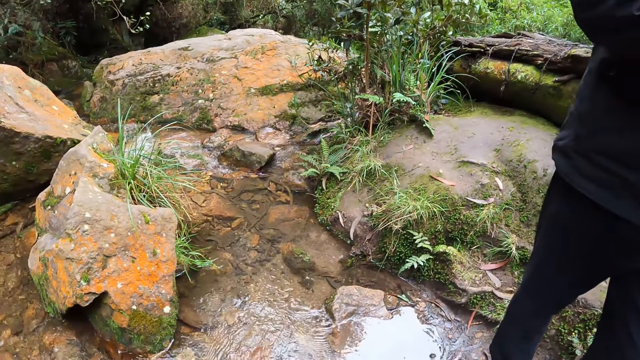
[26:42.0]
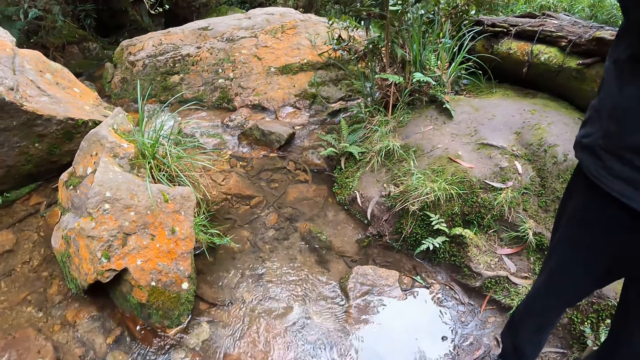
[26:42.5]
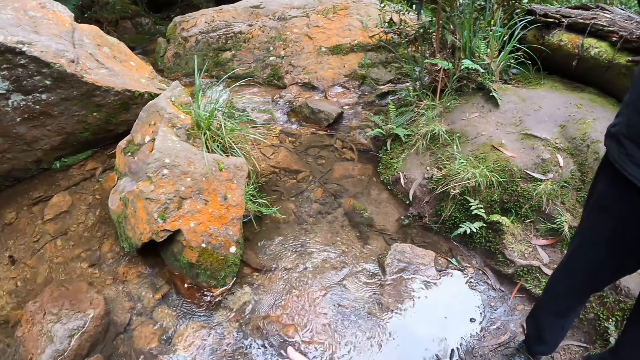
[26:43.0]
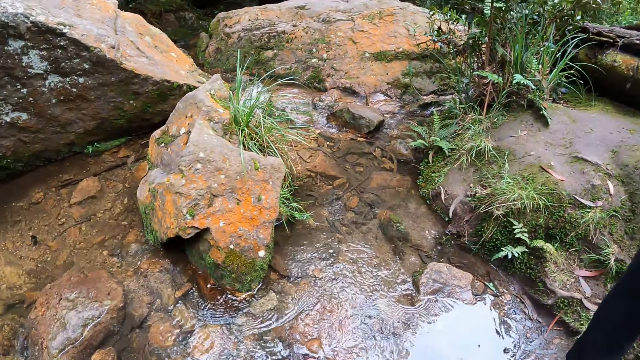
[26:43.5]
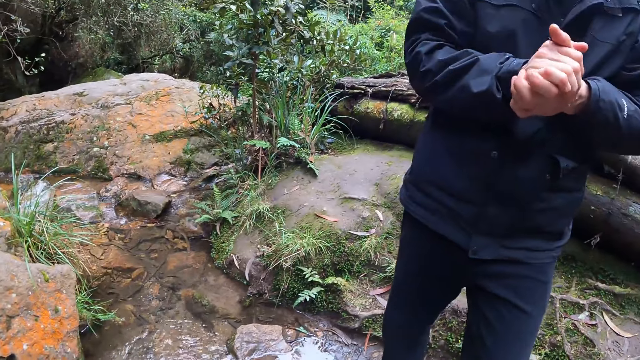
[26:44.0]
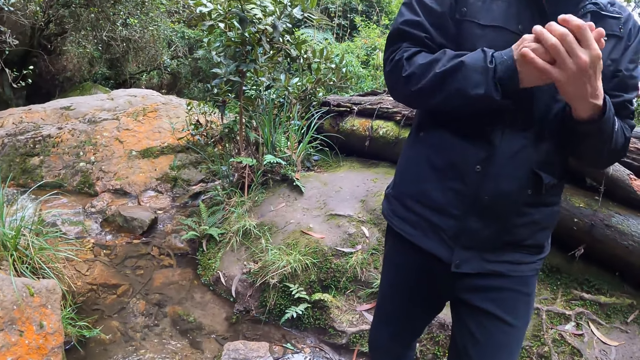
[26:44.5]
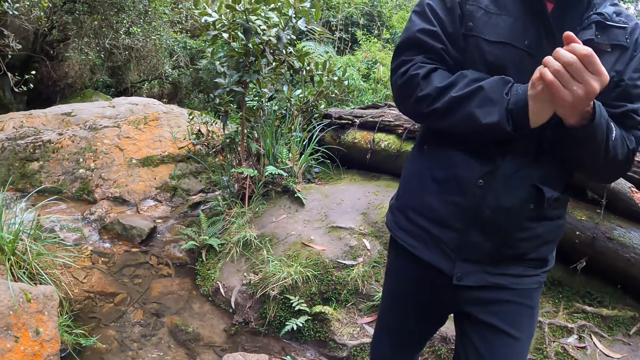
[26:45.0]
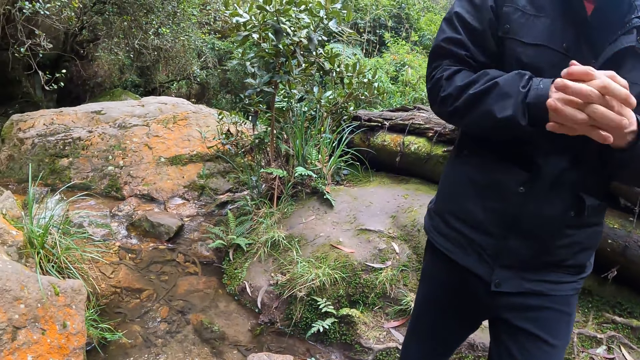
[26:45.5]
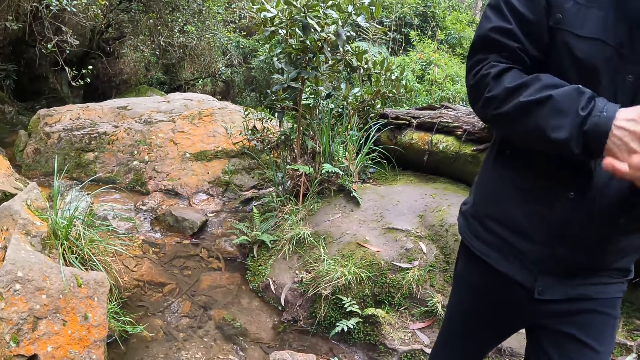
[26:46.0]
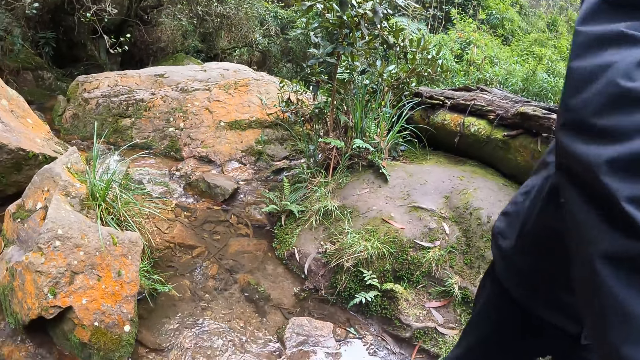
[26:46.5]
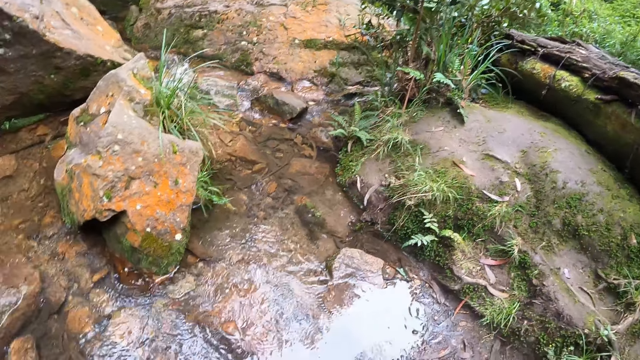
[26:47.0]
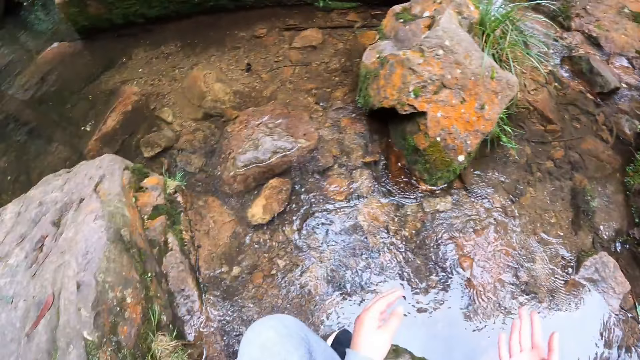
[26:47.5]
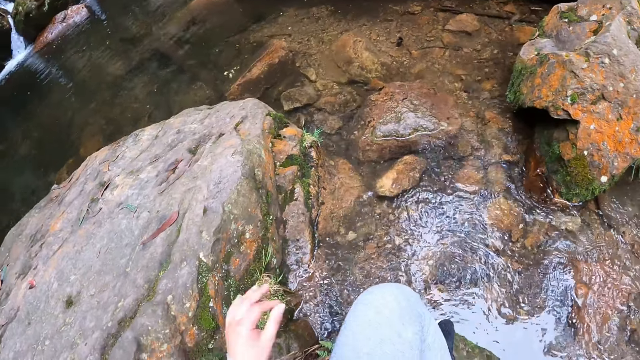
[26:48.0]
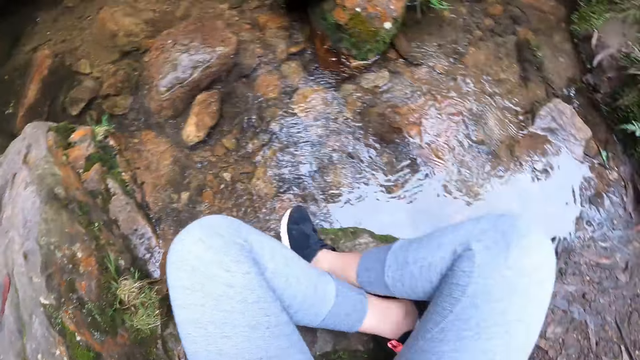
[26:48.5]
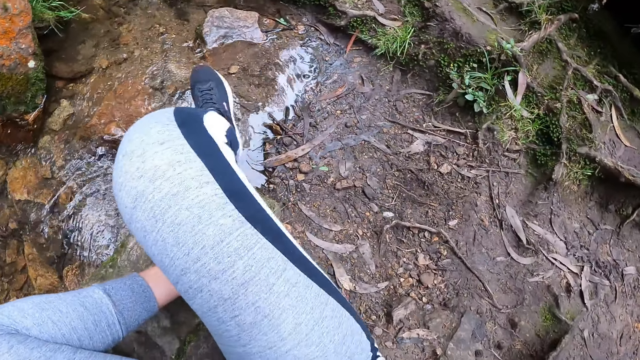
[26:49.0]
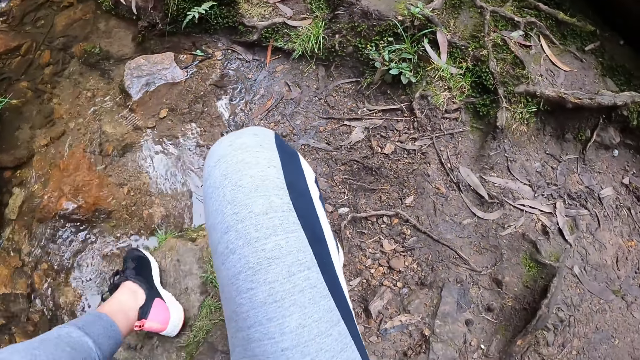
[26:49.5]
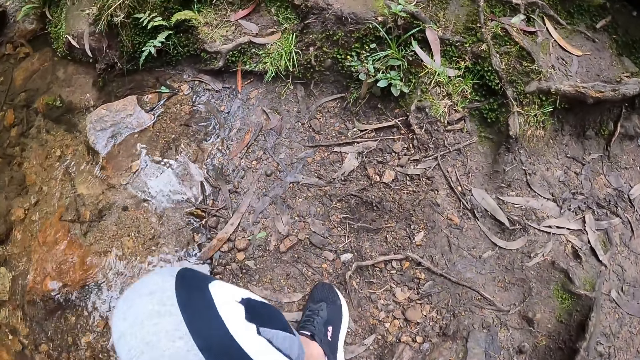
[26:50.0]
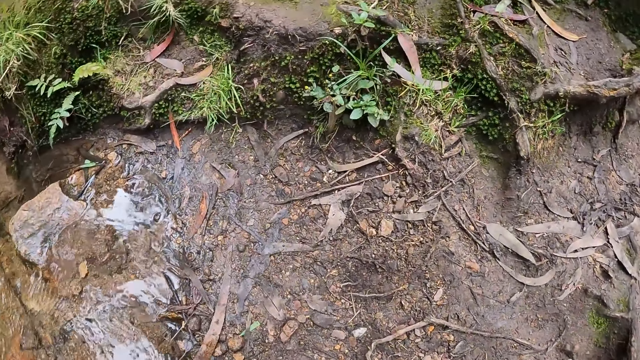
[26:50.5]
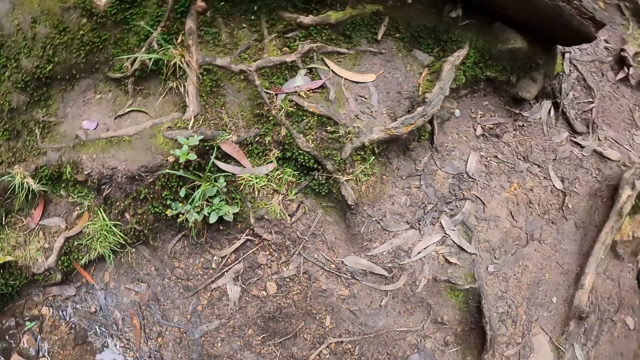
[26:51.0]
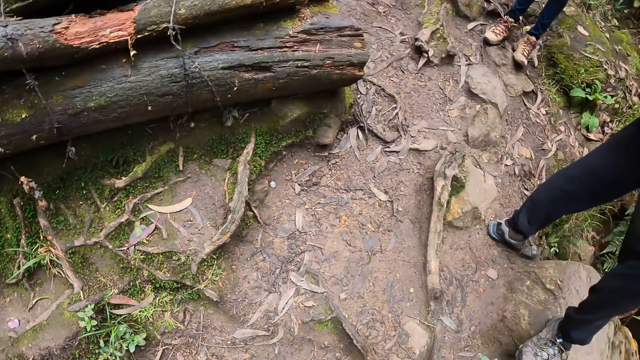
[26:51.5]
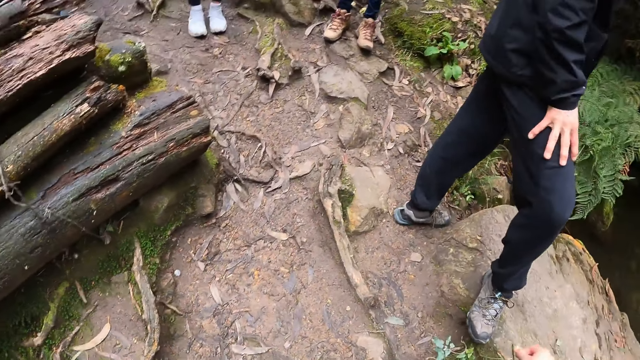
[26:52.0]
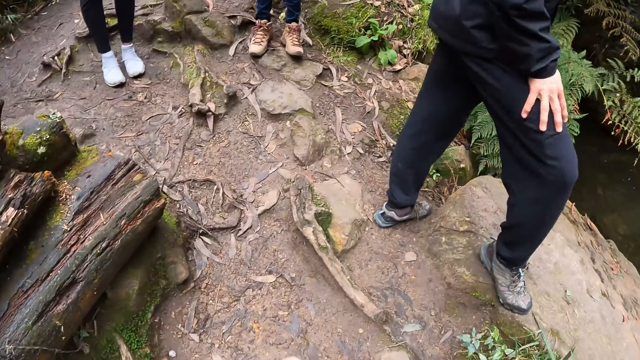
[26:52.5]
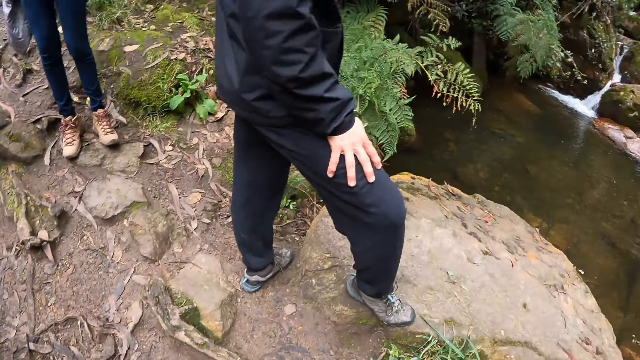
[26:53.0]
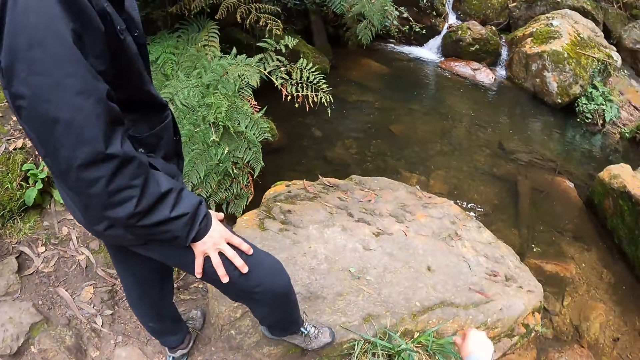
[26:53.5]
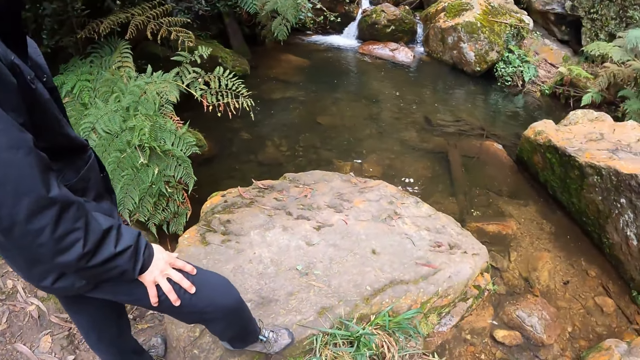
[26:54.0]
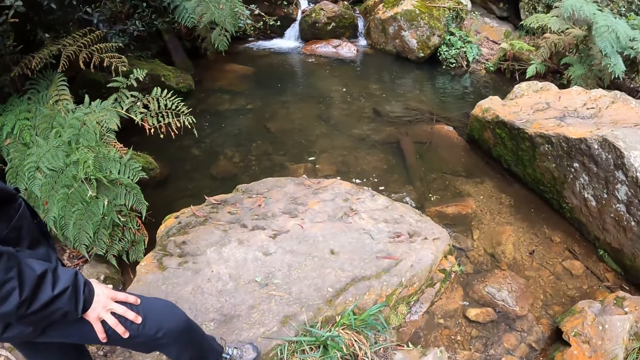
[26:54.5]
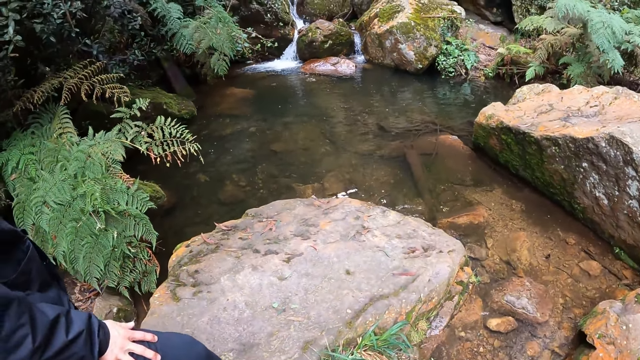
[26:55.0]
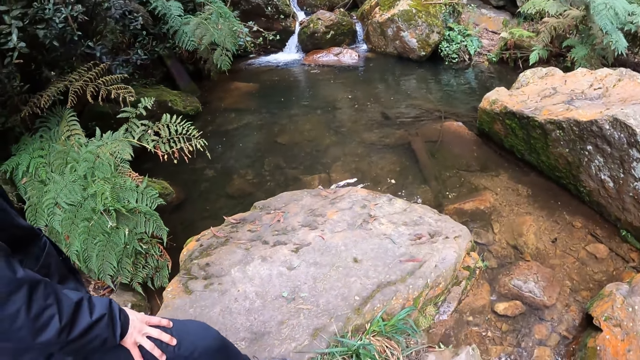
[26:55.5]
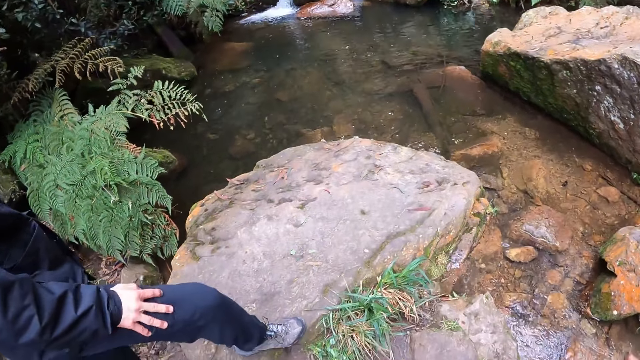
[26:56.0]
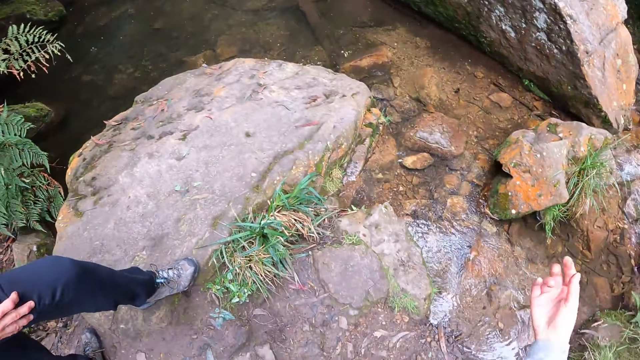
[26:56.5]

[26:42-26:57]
The man squeezes his hands against each other. The camera wearer stands from the ground. She gesticulates with her right hand. She touches something.

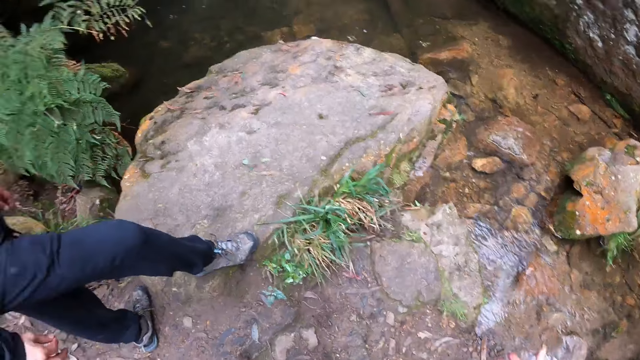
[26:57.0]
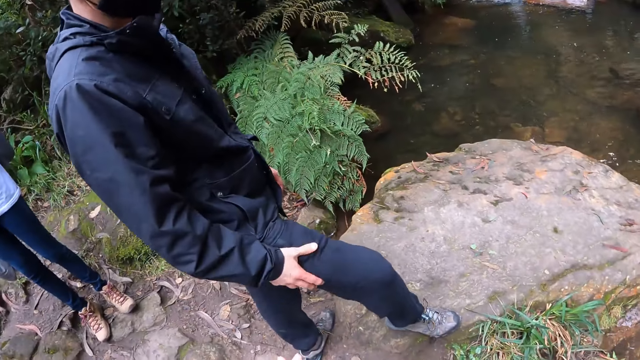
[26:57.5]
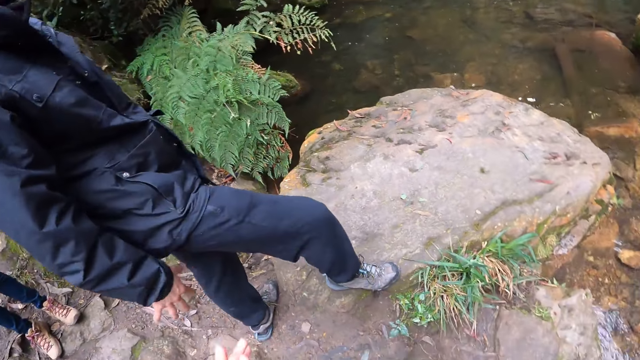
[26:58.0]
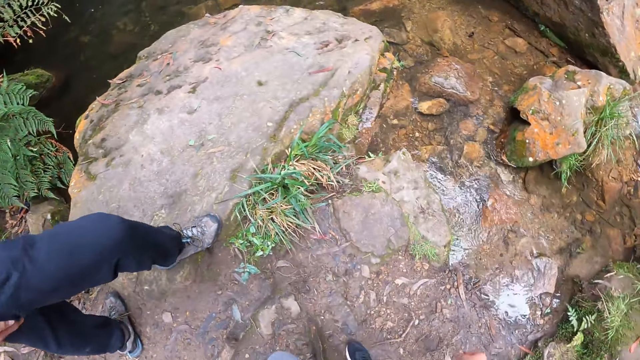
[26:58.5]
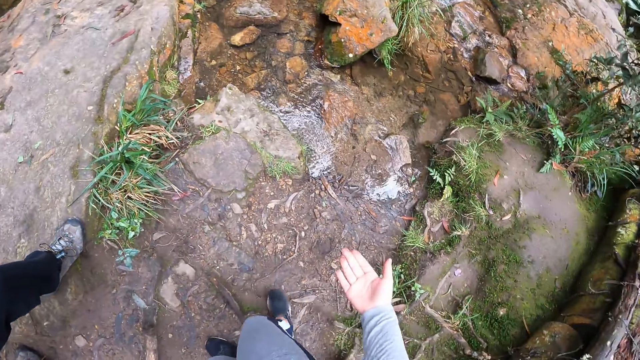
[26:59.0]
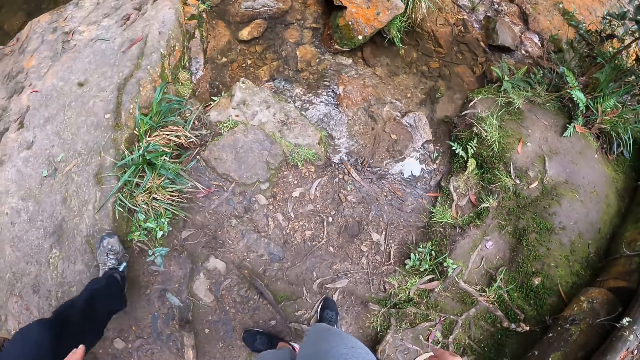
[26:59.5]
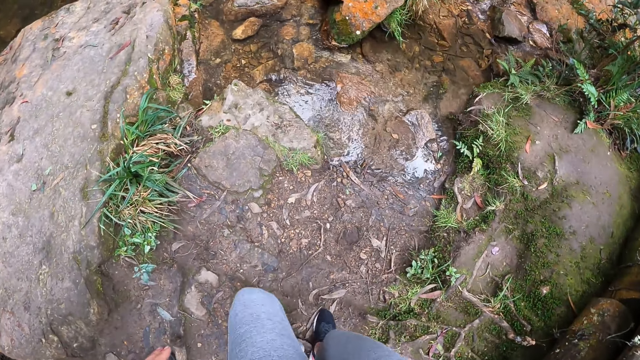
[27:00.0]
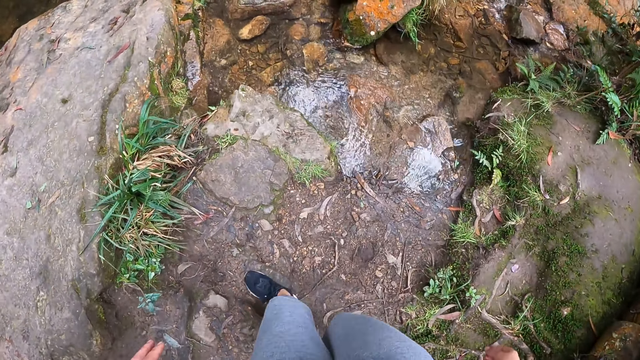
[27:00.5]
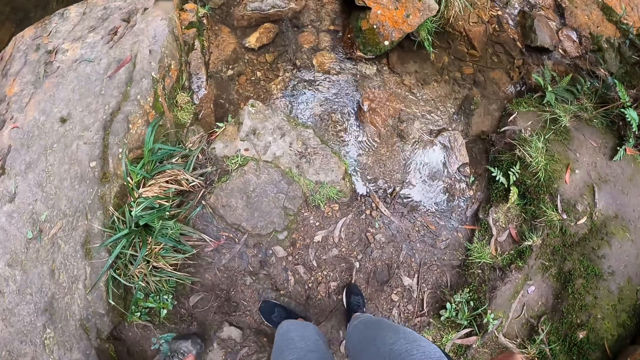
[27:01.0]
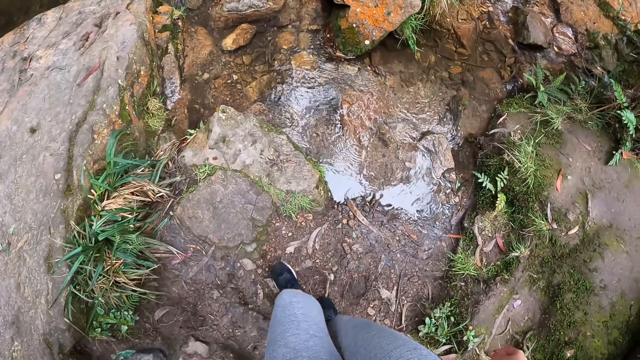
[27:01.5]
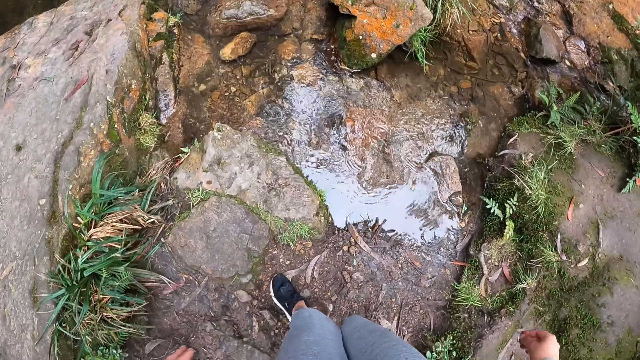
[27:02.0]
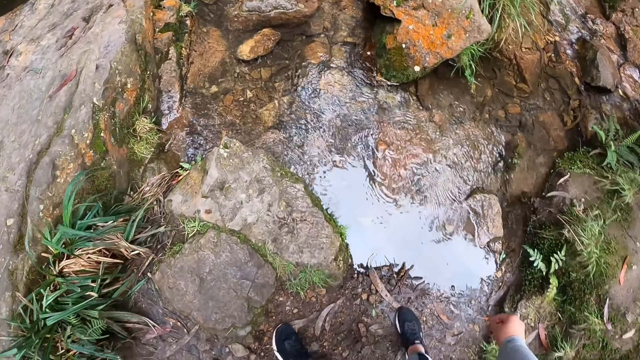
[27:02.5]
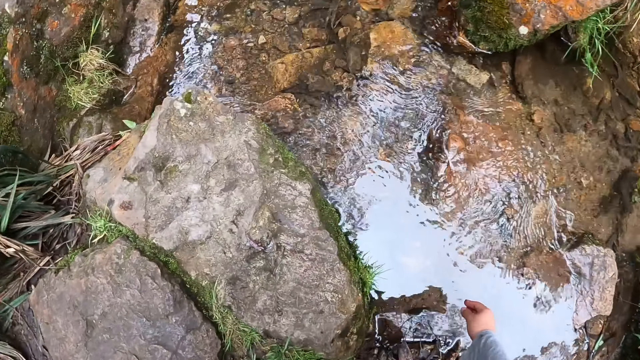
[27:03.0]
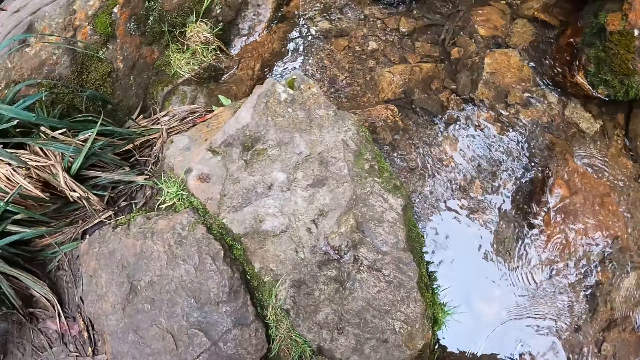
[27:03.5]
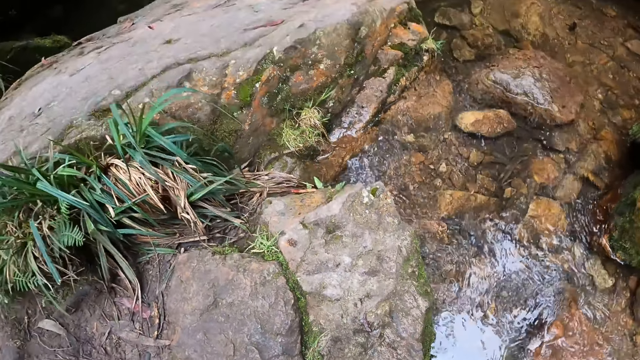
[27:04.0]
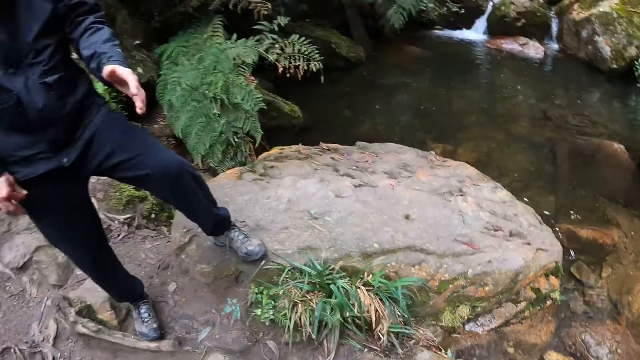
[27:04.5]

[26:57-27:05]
The camera wearer takes water from the stream with her right hand. She touches the water.
